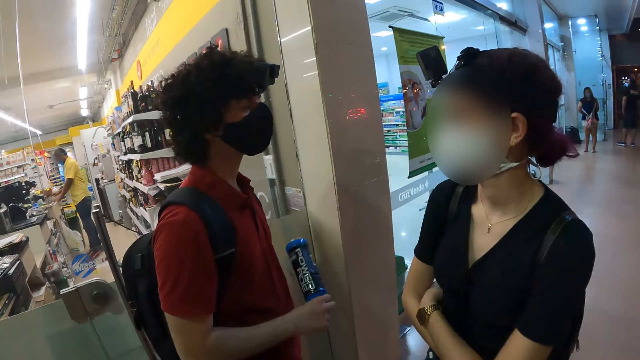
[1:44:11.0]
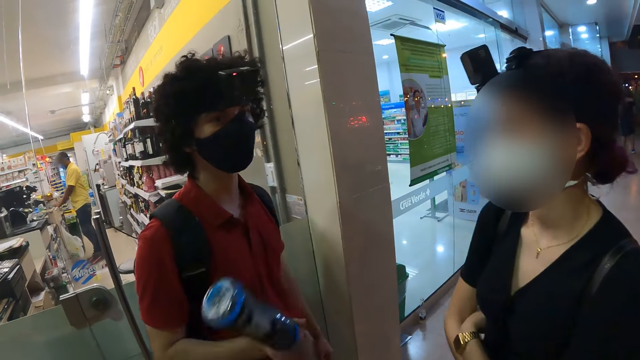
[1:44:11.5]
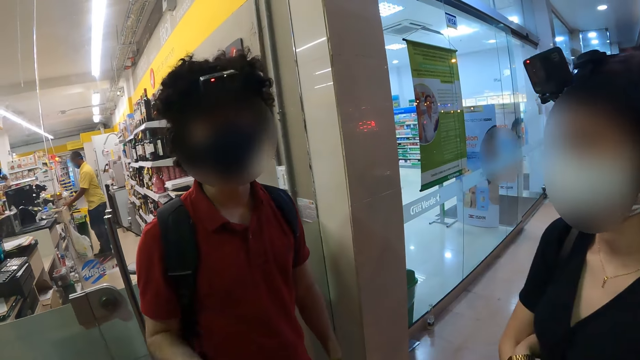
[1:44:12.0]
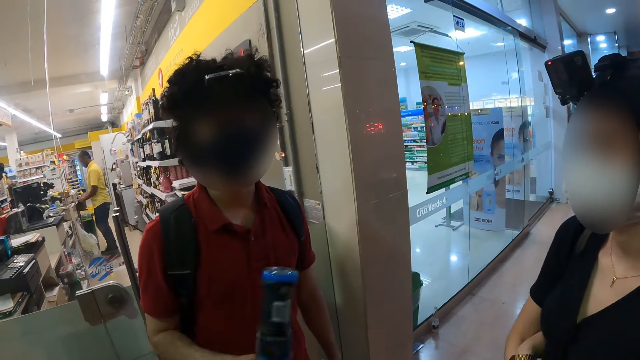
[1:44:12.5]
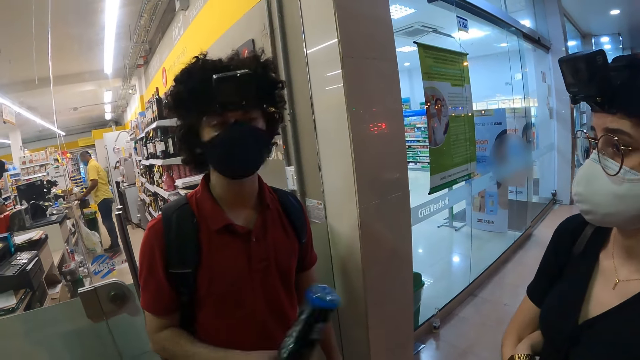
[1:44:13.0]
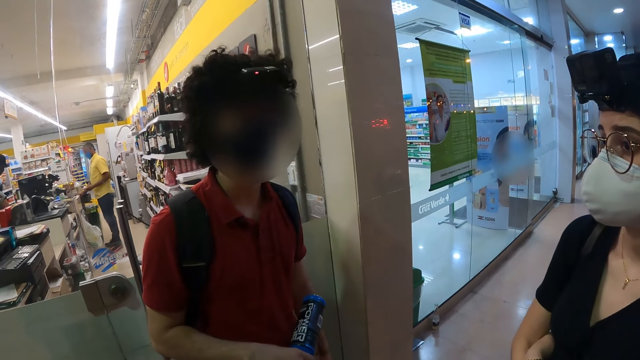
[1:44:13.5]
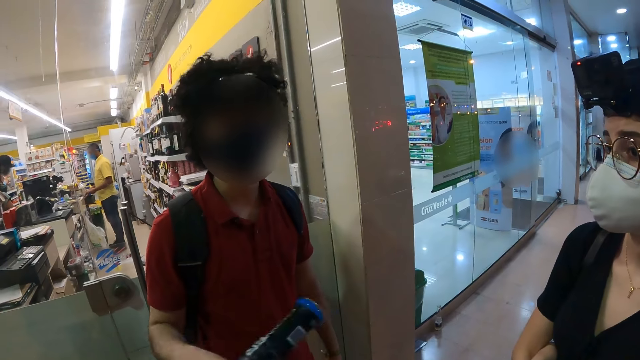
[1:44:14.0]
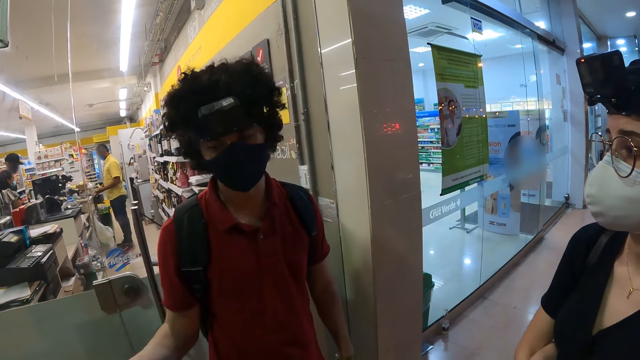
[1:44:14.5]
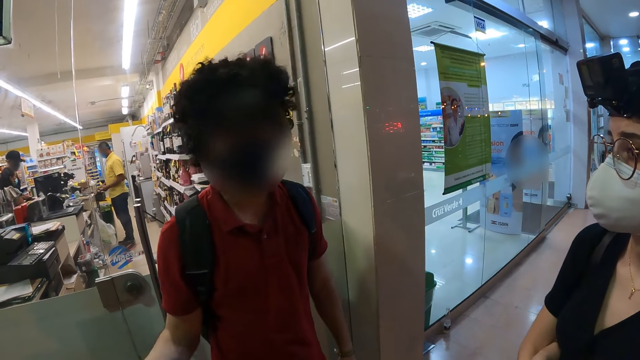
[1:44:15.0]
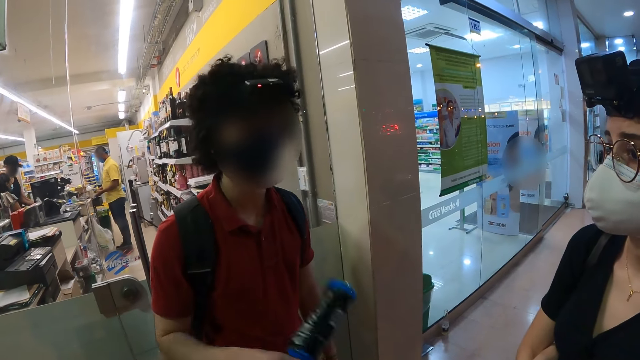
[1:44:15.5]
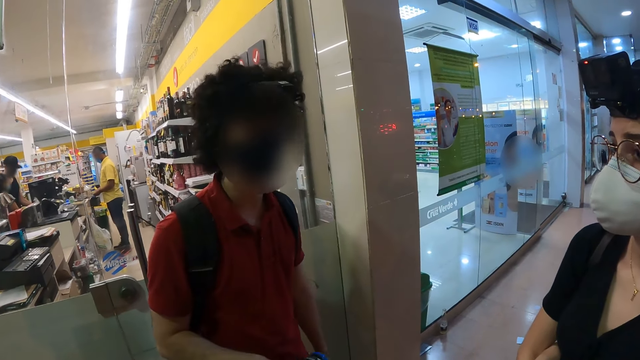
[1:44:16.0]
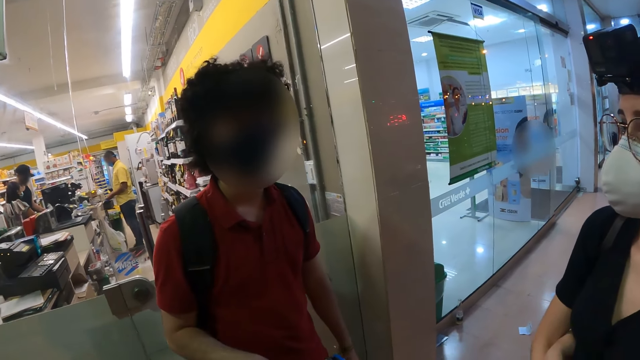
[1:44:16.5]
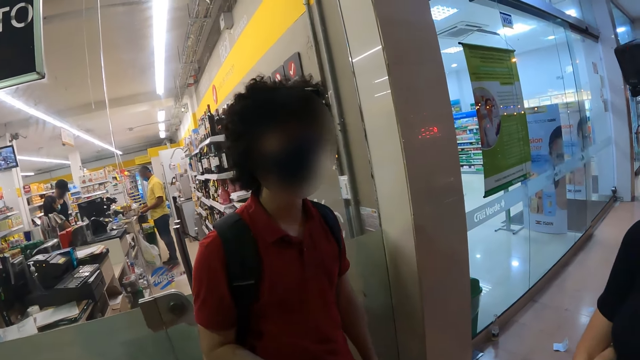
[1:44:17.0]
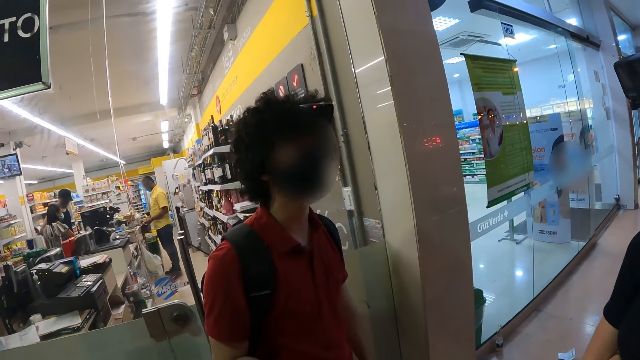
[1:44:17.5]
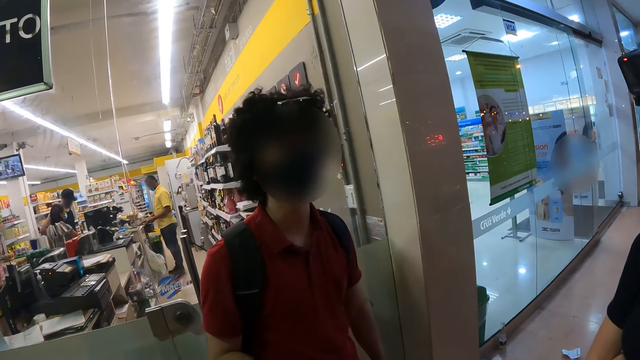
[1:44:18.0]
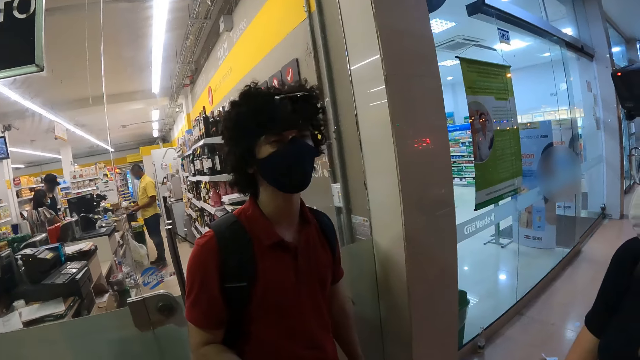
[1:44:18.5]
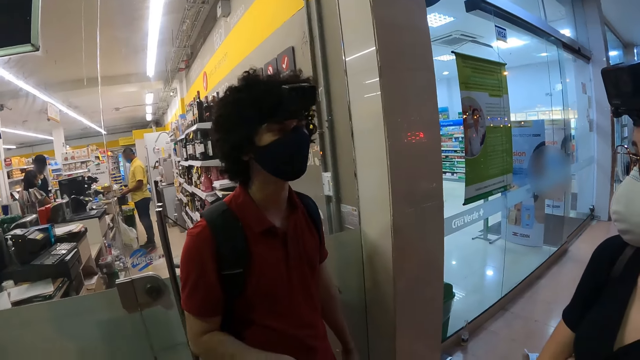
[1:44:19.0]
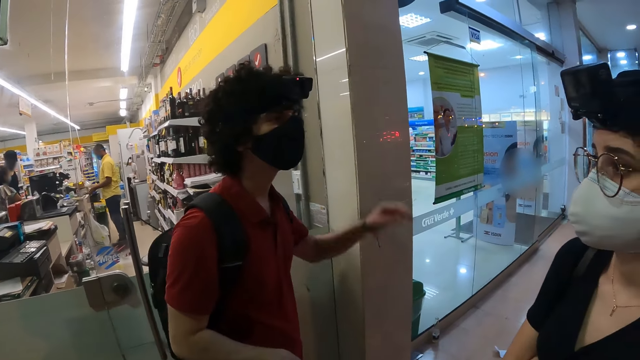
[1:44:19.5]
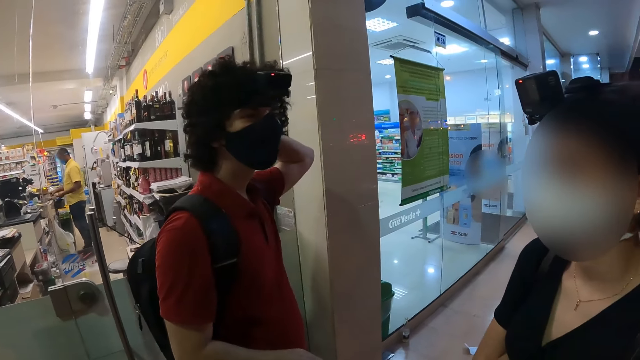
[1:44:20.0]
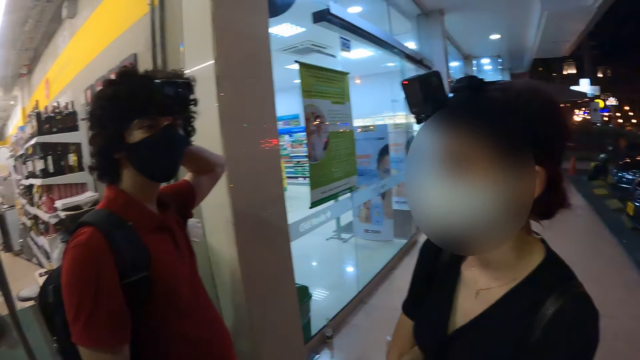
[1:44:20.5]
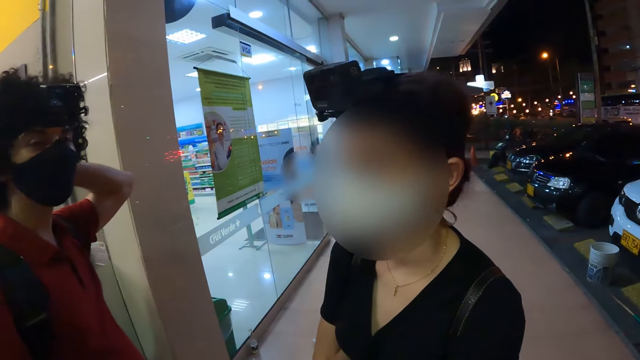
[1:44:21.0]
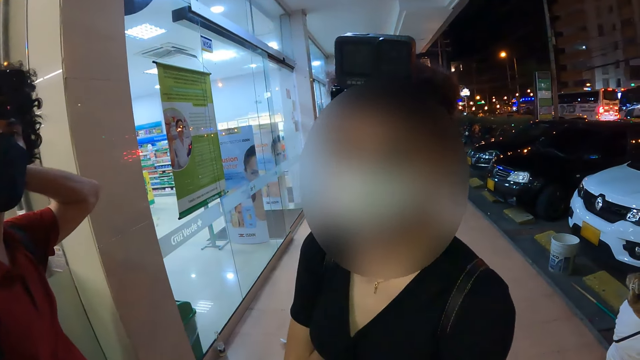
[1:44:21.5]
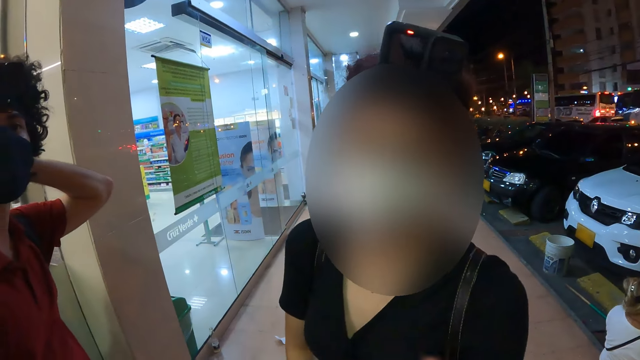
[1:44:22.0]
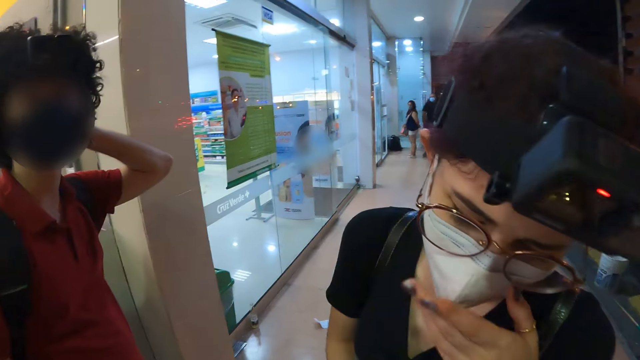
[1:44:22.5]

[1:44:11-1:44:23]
A person moves the bottle.

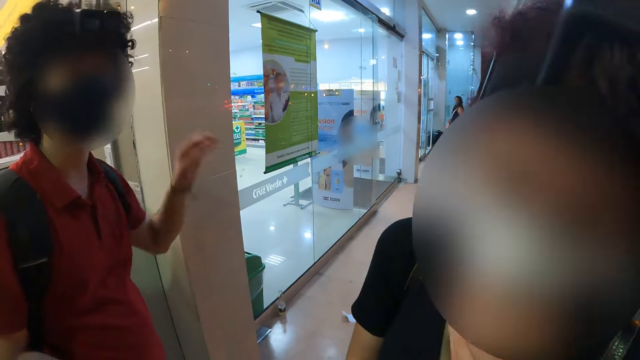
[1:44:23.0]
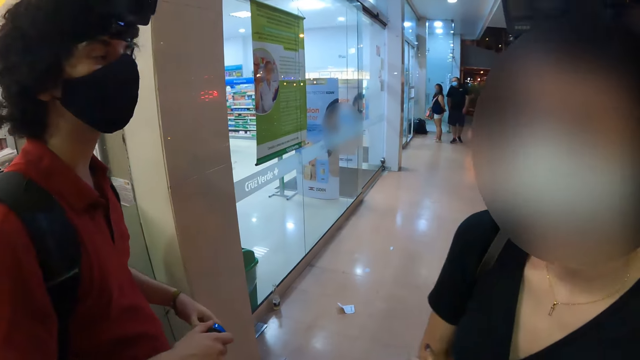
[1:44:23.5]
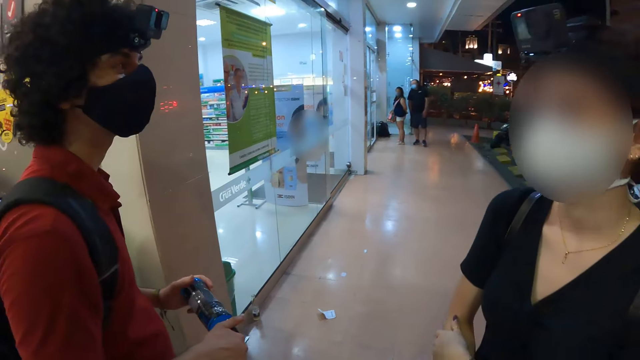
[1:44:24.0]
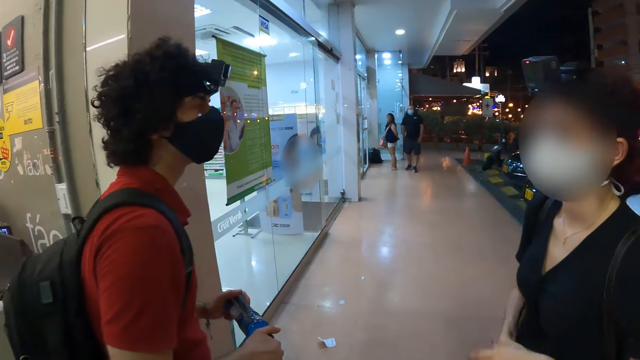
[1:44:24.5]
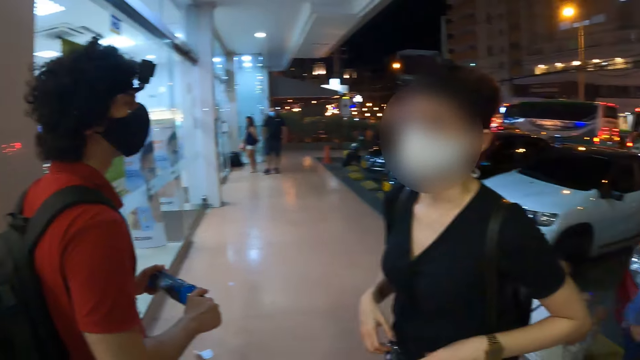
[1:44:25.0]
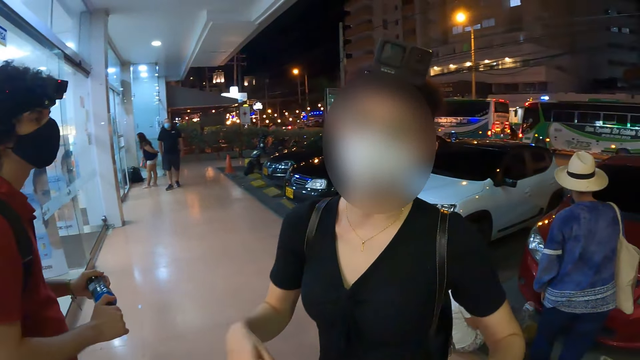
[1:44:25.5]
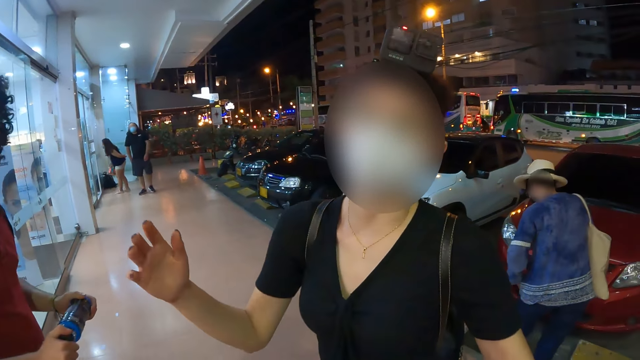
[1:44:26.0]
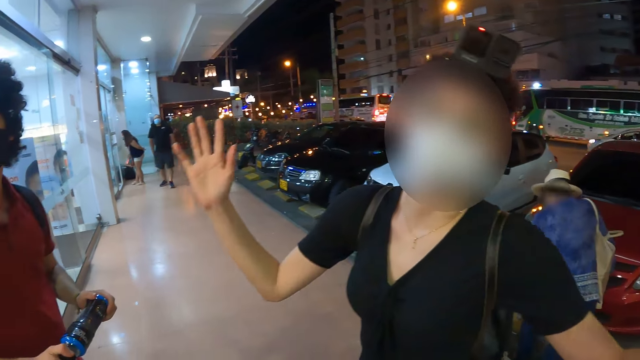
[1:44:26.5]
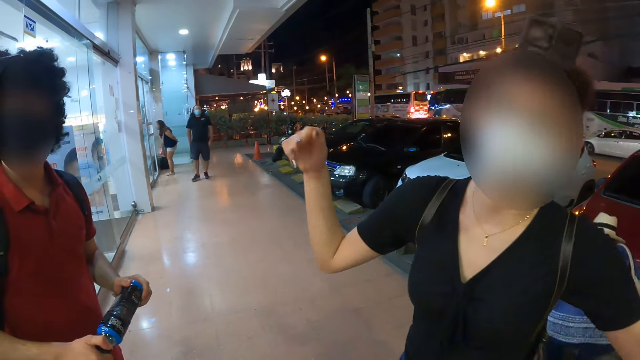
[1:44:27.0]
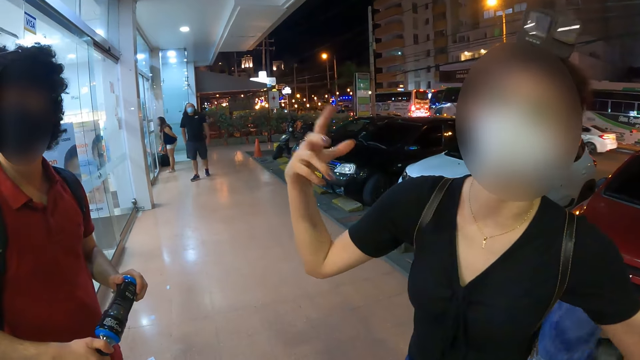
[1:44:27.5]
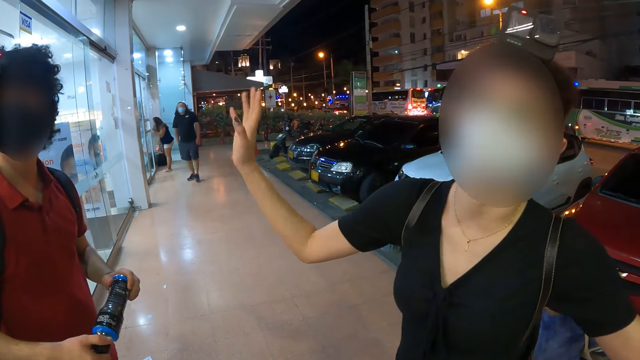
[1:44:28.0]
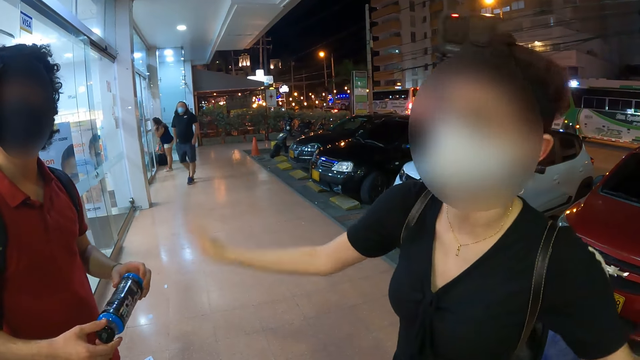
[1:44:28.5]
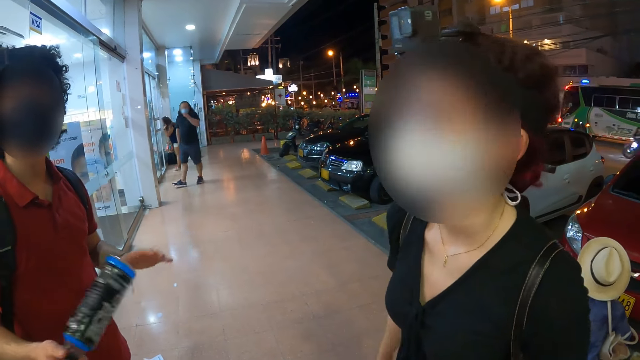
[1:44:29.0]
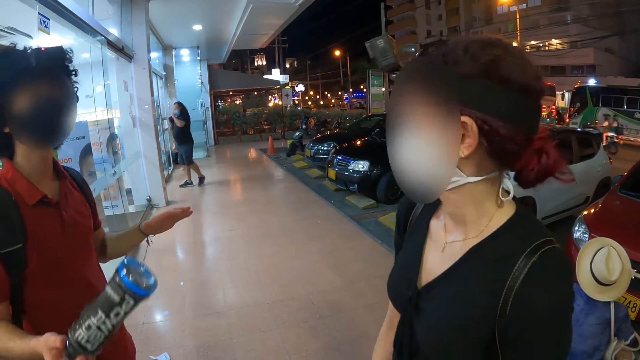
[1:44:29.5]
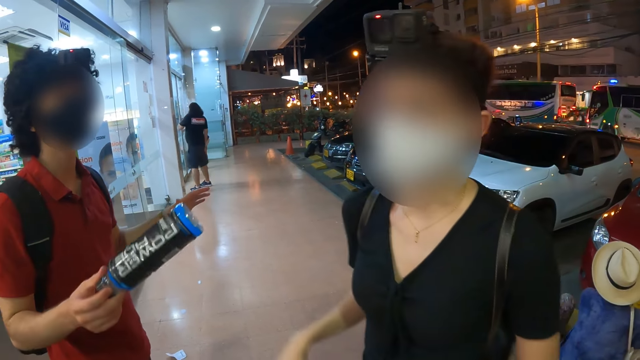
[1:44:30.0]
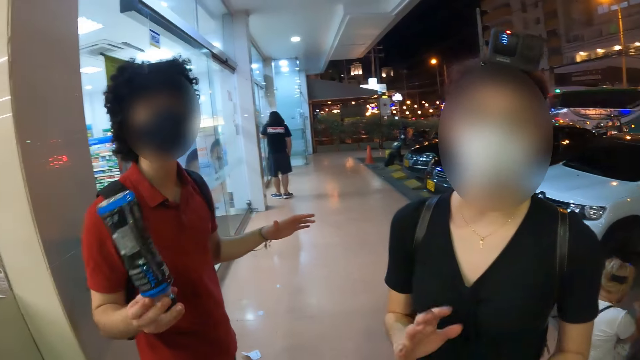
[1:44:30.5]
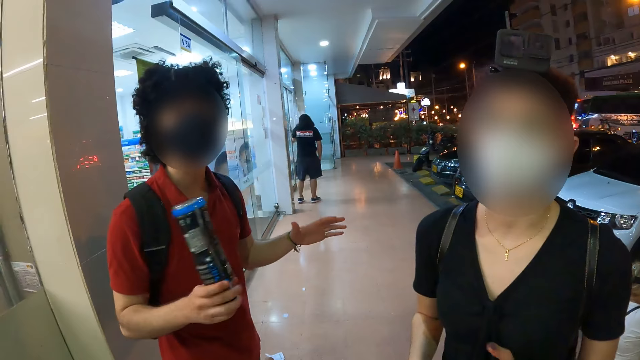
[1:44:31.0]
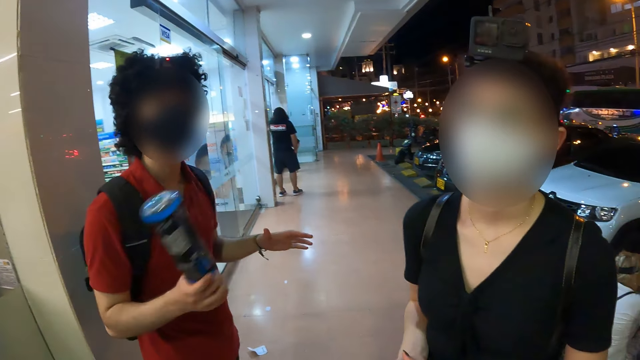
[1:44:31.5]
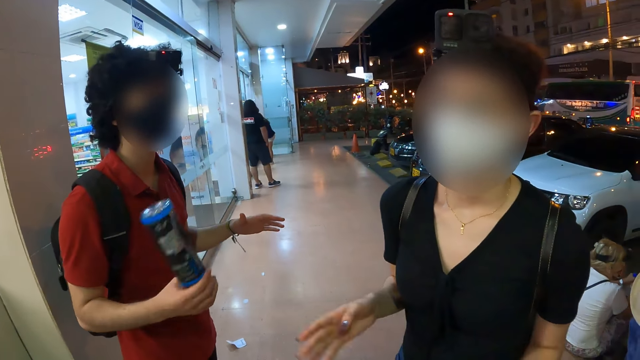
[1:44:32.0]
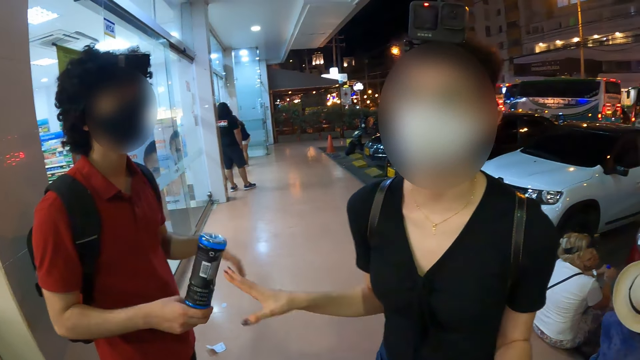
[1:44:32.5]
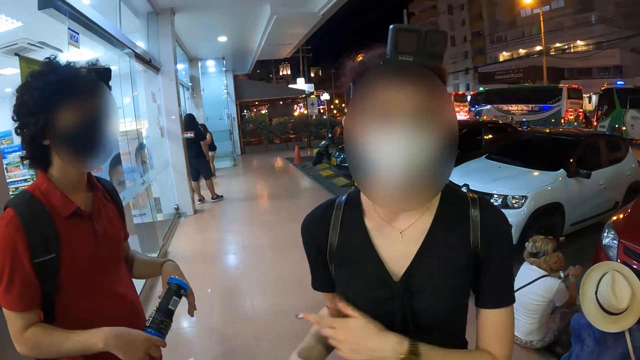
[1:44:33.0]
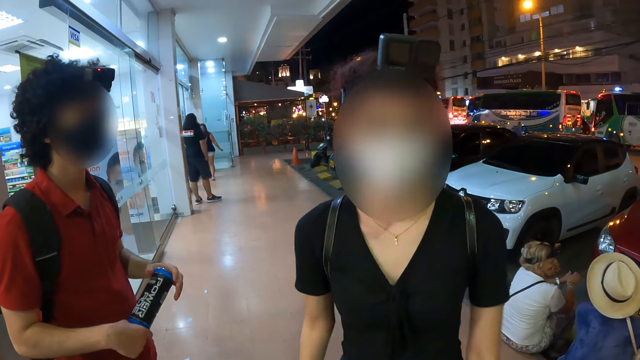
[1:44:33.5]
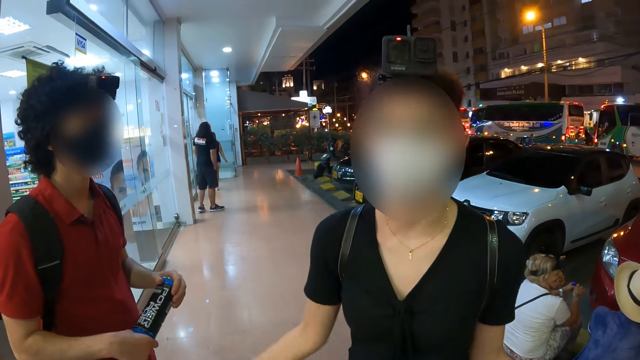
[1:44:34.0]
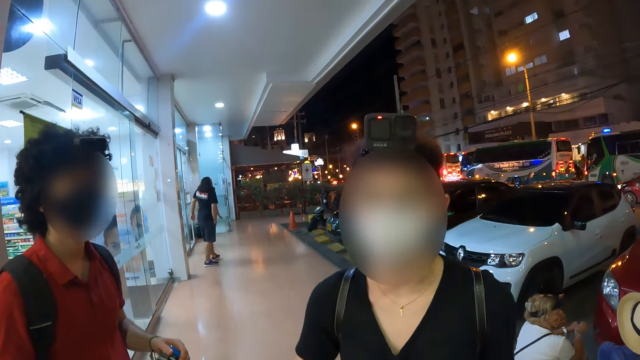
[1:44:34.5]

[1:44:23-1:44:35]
A person moves the hand.
